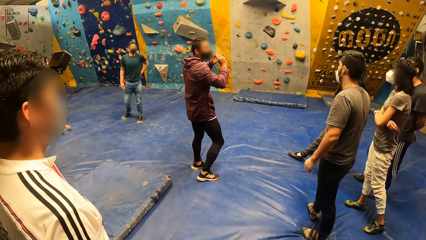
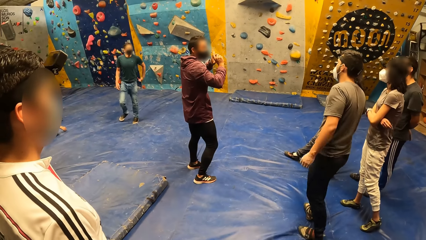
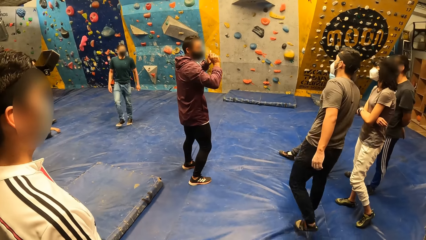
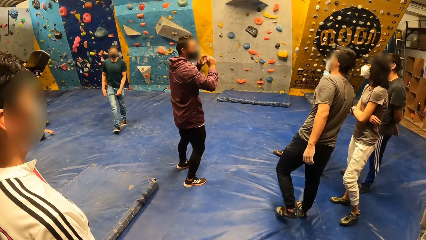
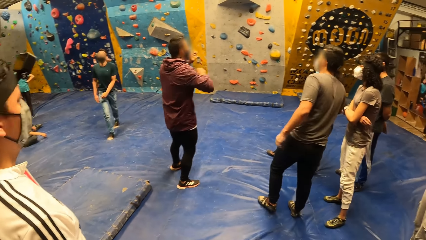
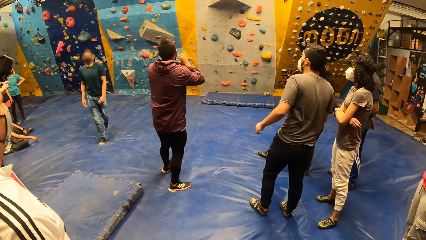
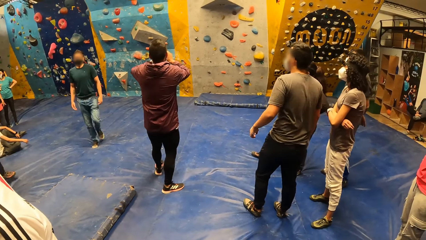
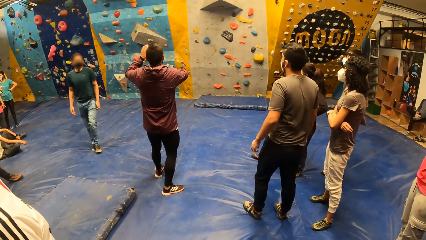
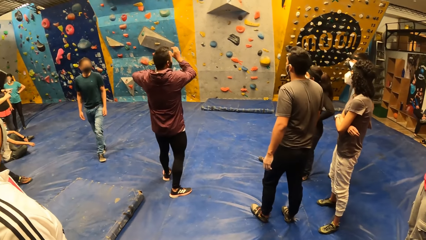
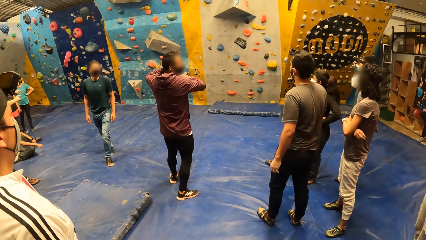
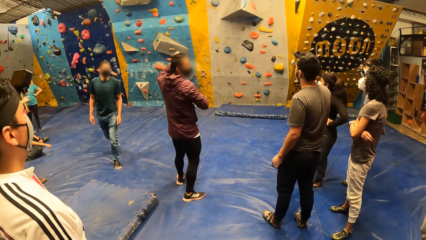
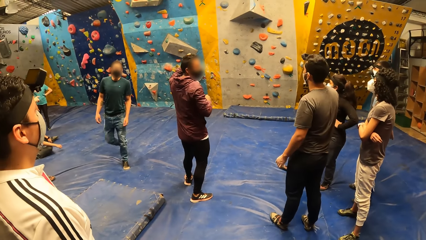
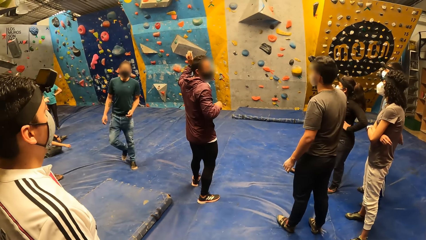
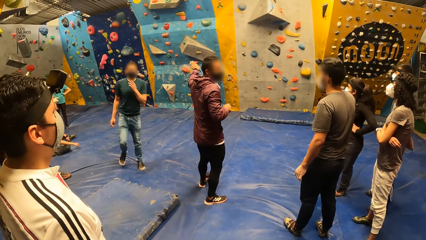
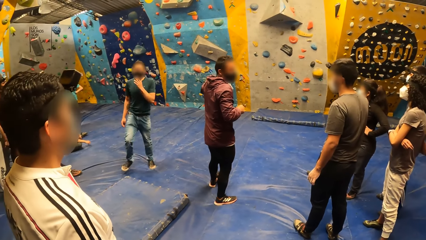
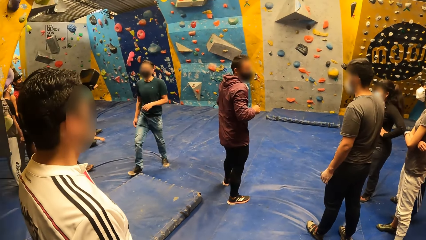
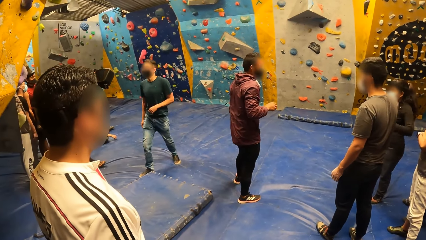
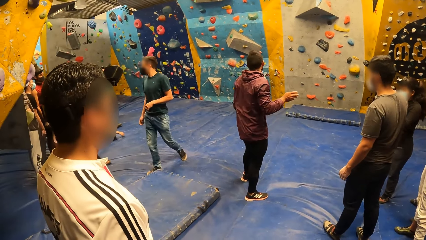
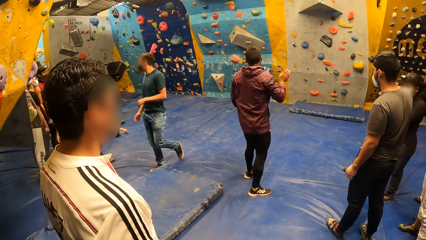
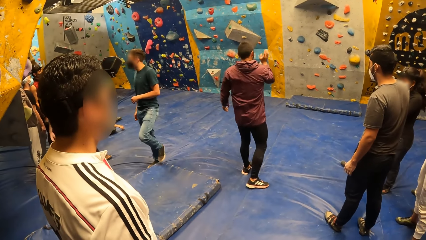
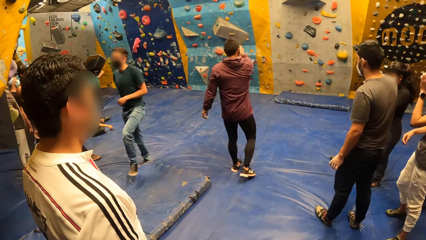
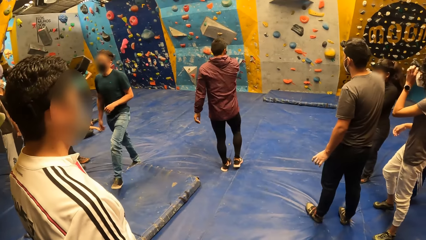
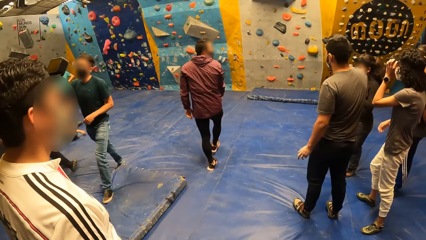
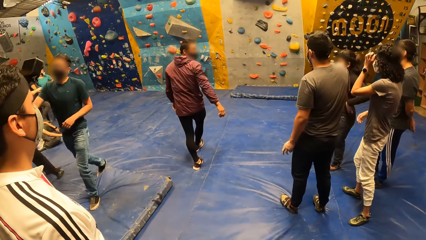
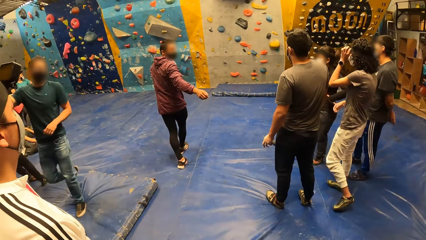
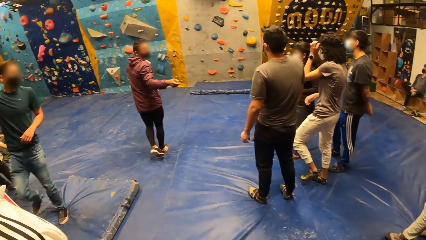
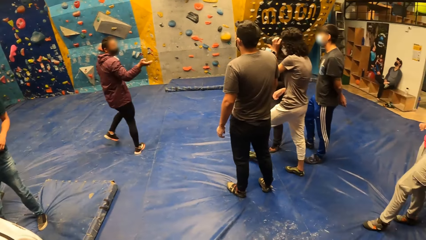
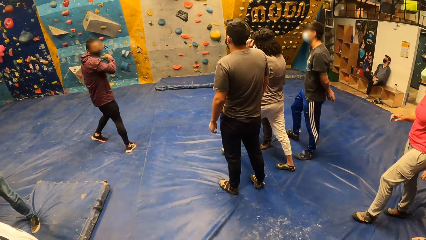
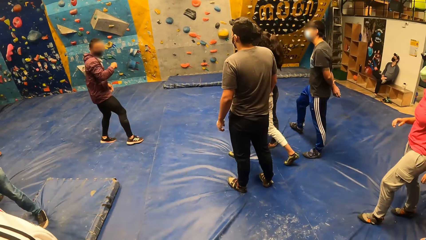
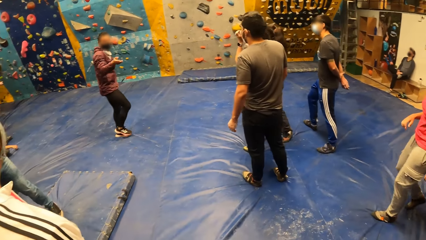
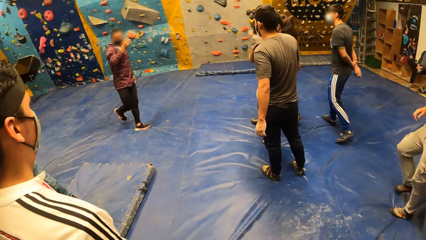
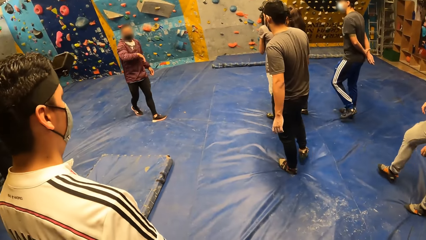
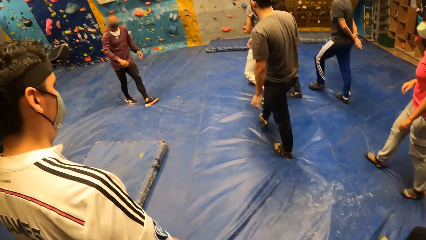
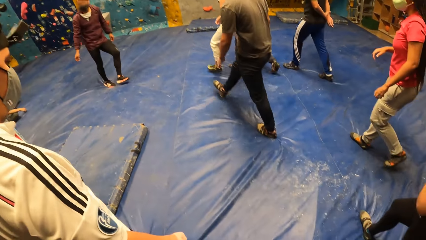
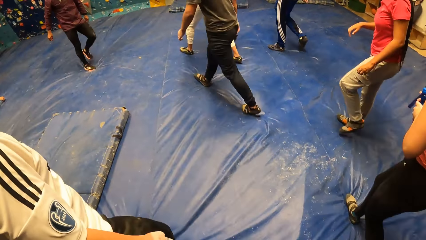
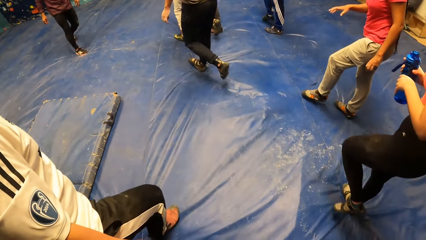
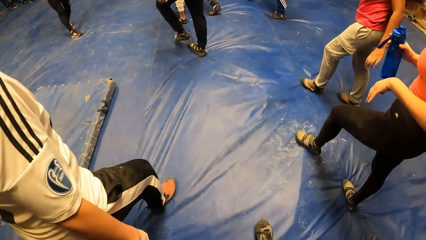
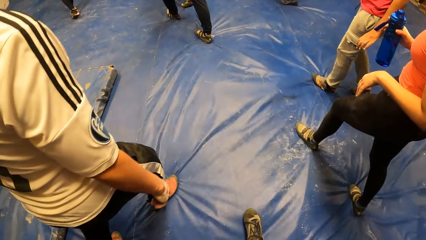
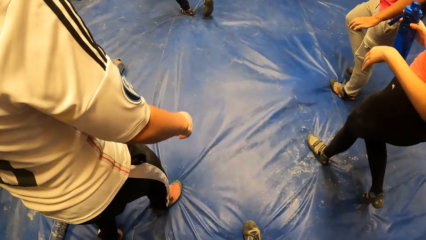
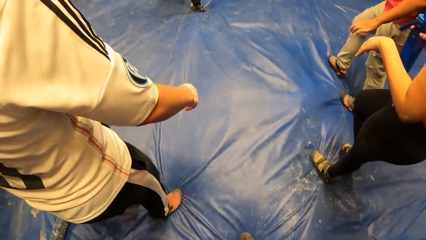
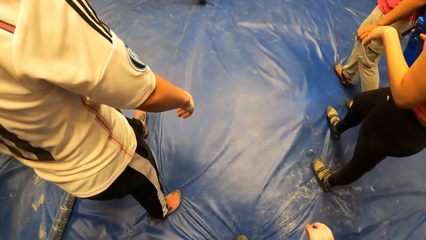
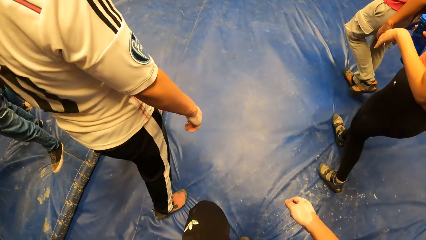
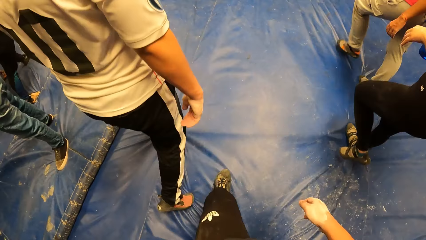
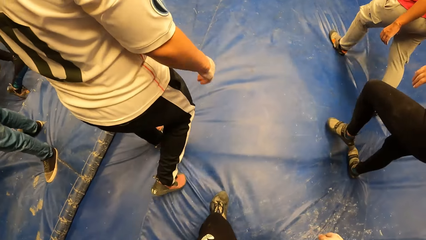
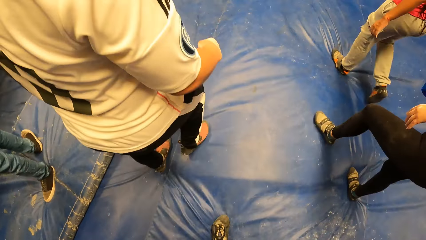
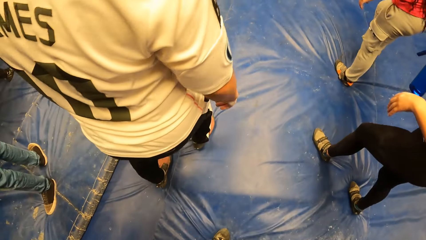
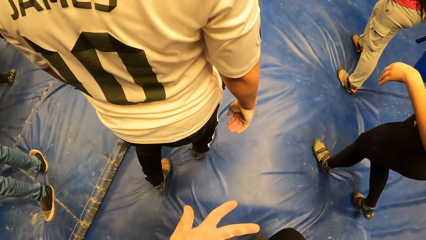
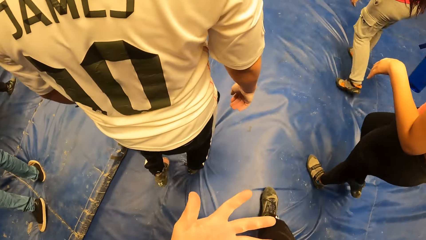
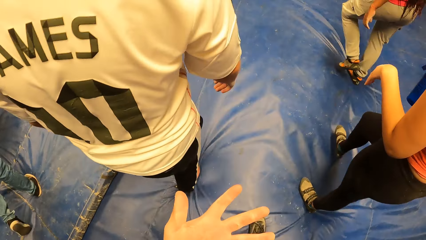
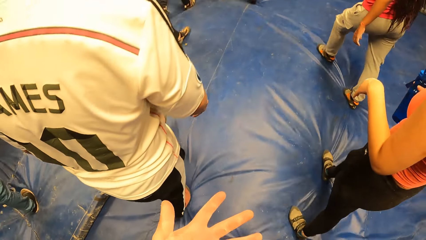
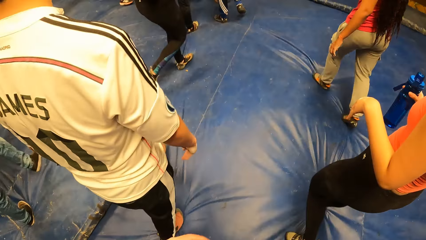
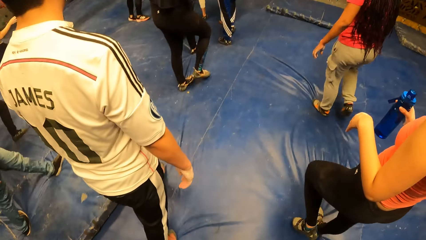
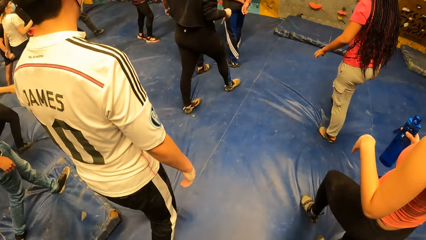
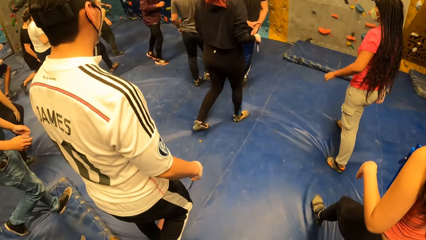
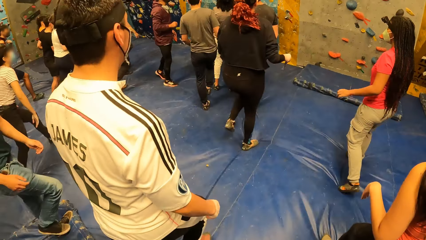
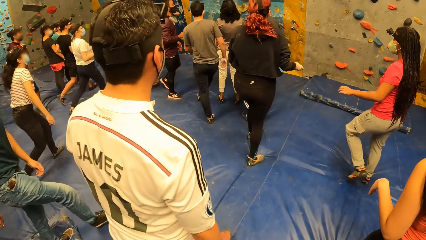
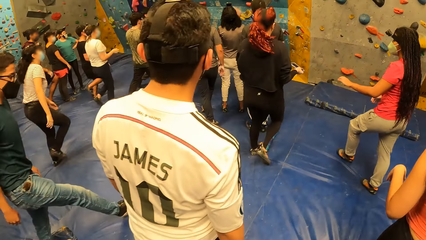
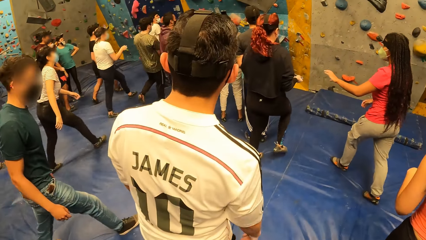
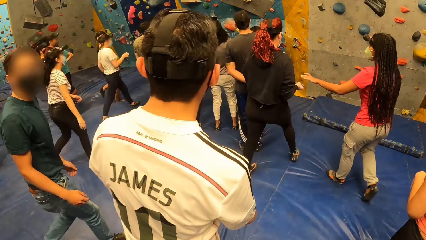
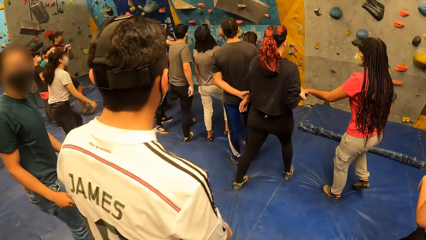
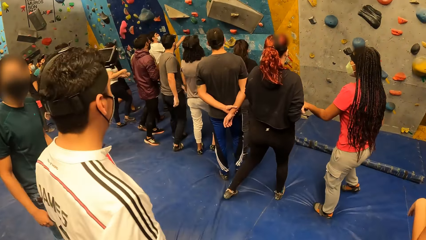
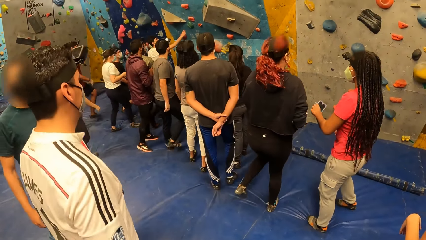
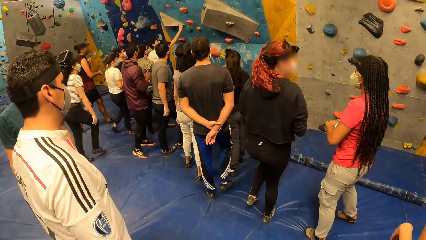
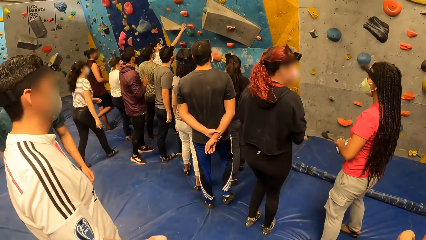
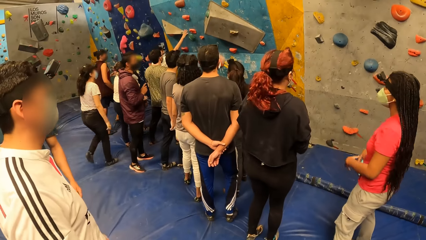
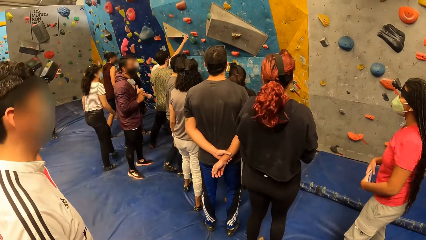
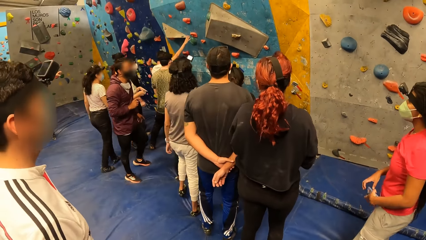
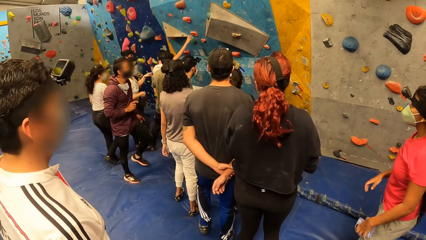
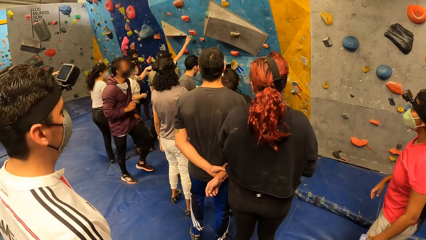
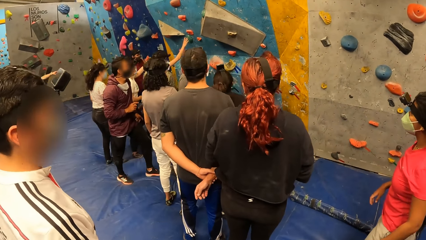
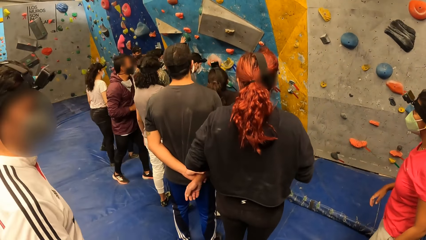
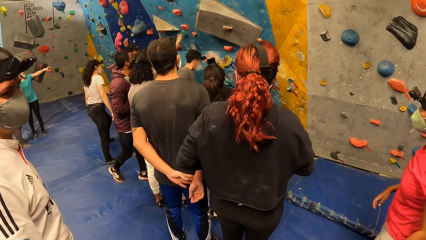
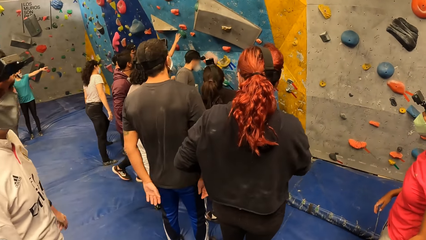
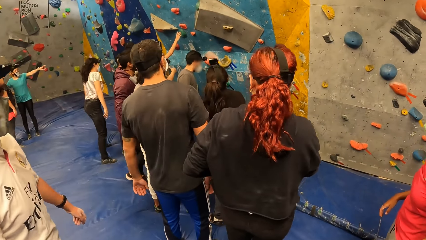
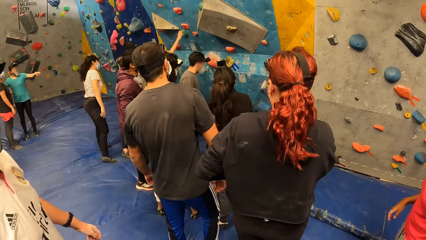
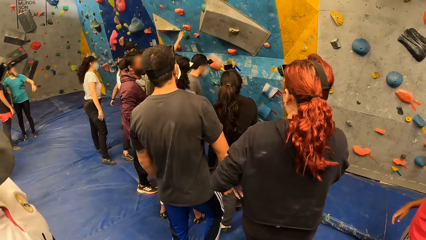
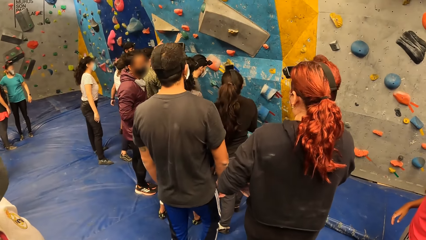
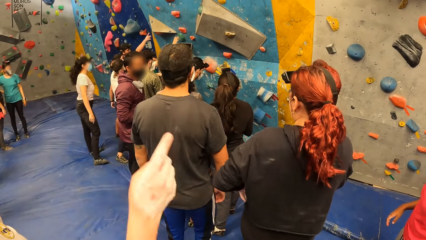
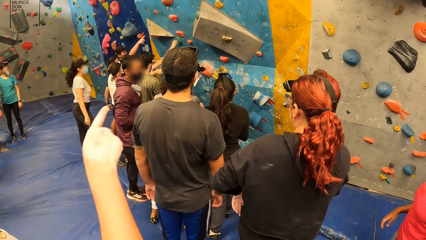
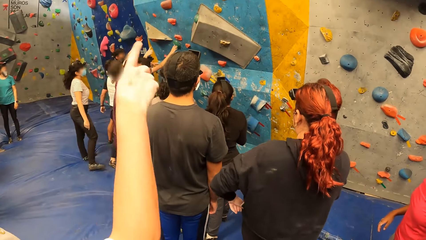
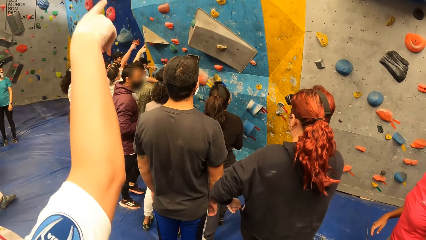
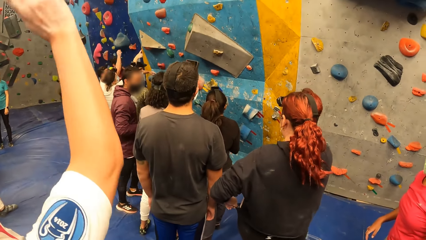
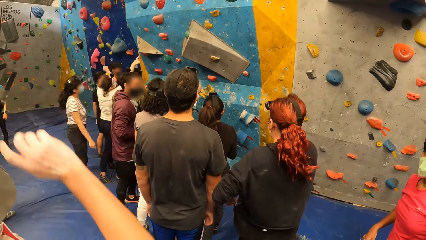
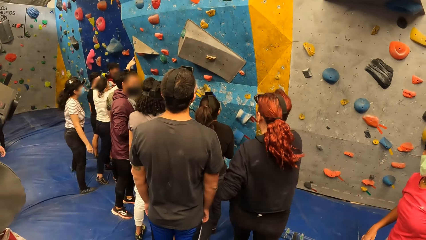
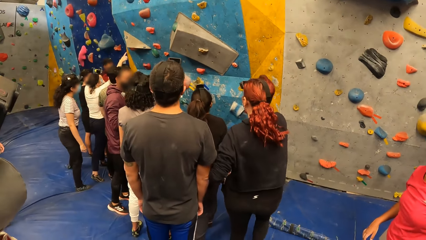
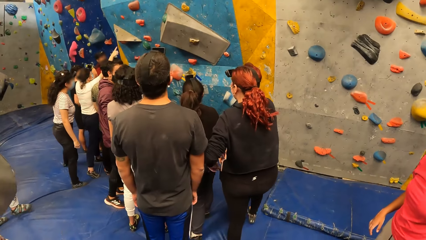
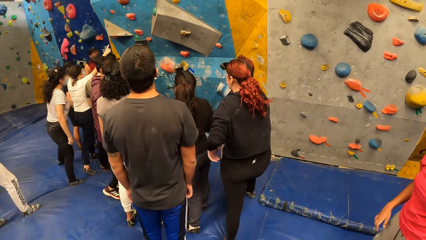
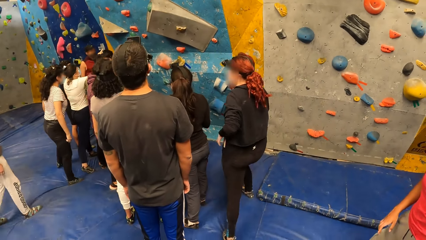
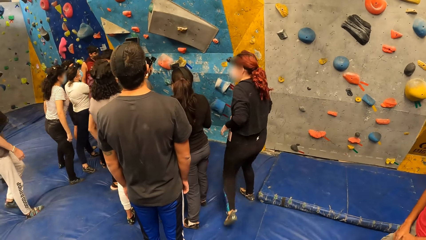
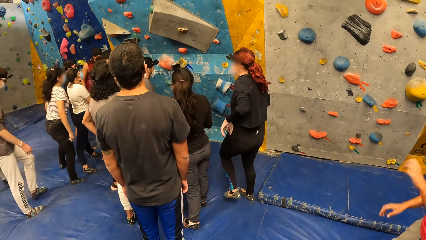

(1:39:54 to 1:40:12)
The camera wearer looks around the room. They walk with the group of people on the mat. A woman collects a phone from another woman with her left hand. The first woman holds the phone with both hands. She holds the phone with her left hand. The man points at the rock wall with his right hand.
